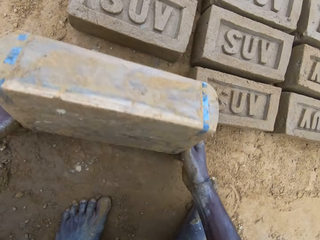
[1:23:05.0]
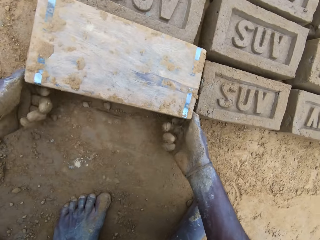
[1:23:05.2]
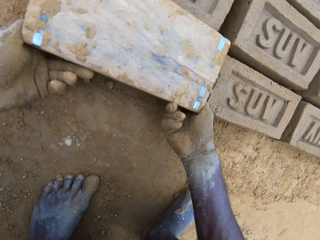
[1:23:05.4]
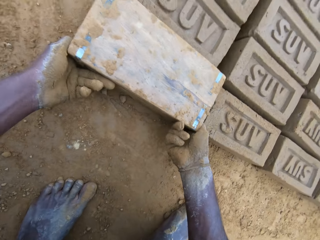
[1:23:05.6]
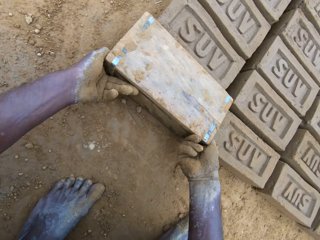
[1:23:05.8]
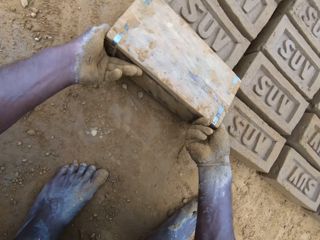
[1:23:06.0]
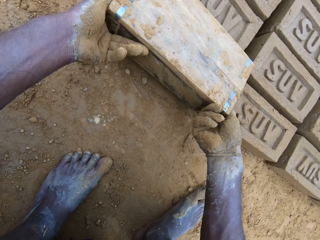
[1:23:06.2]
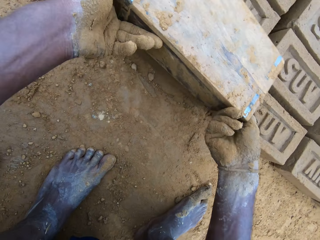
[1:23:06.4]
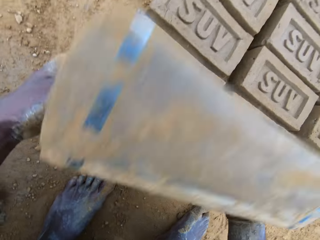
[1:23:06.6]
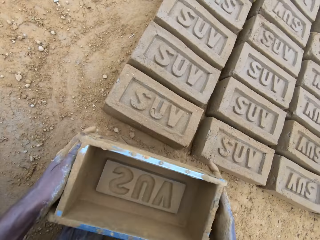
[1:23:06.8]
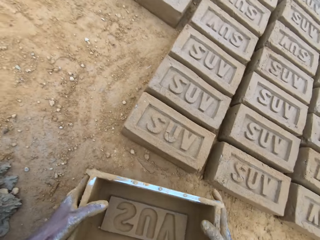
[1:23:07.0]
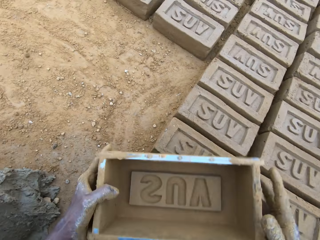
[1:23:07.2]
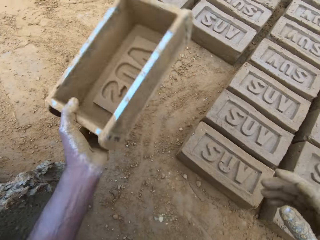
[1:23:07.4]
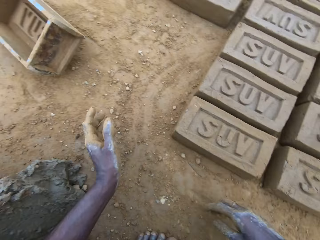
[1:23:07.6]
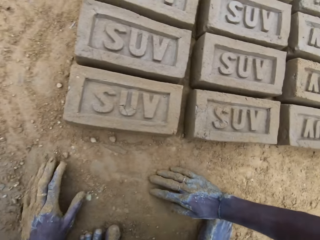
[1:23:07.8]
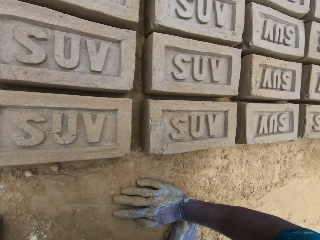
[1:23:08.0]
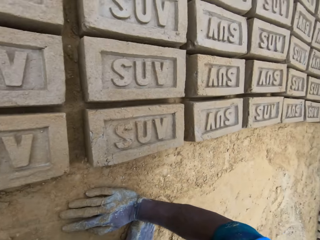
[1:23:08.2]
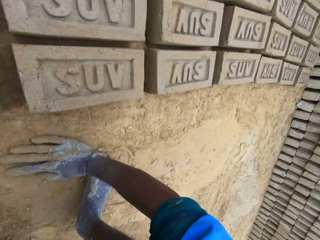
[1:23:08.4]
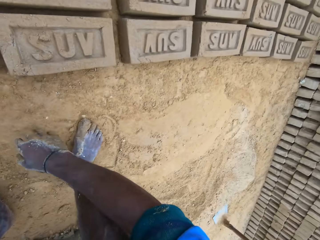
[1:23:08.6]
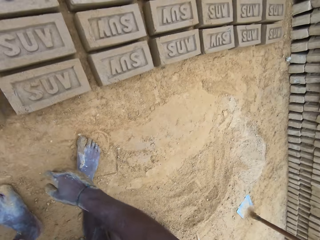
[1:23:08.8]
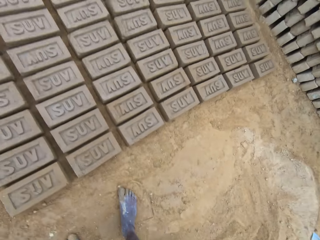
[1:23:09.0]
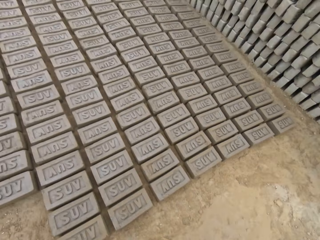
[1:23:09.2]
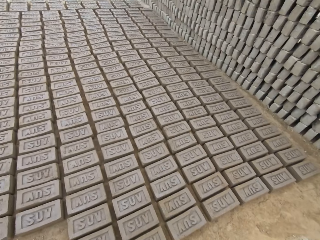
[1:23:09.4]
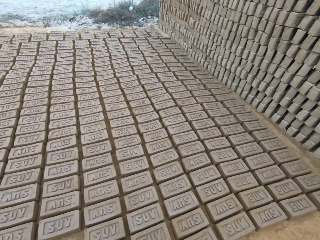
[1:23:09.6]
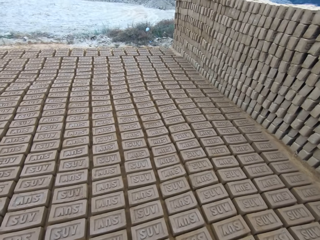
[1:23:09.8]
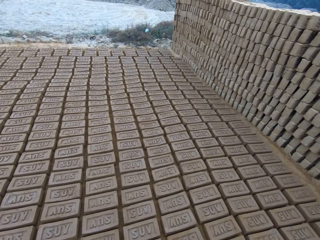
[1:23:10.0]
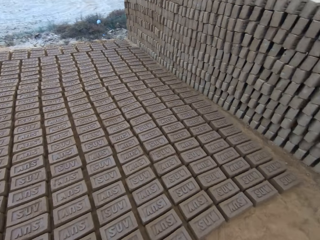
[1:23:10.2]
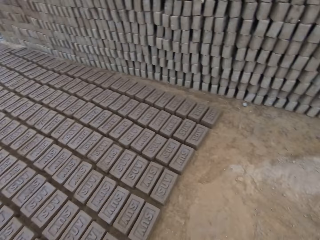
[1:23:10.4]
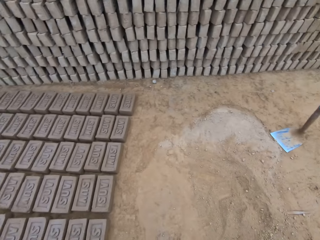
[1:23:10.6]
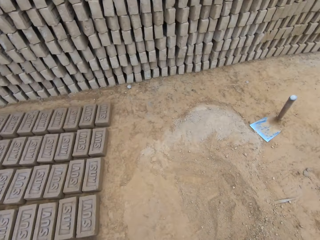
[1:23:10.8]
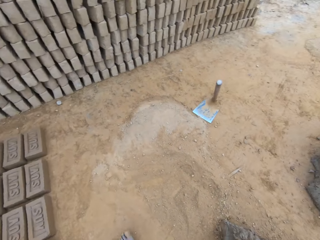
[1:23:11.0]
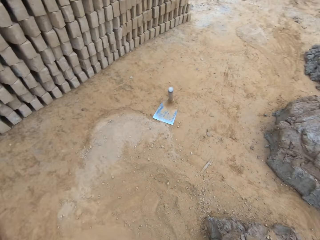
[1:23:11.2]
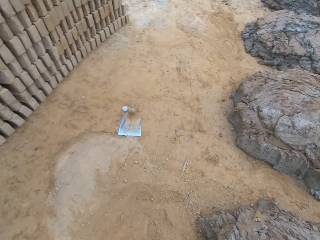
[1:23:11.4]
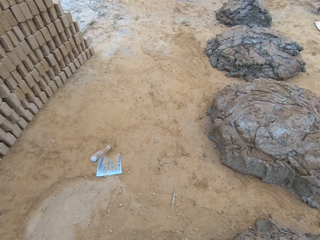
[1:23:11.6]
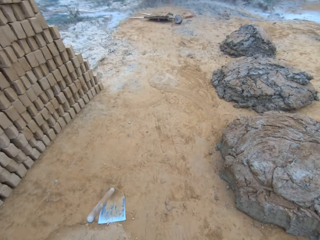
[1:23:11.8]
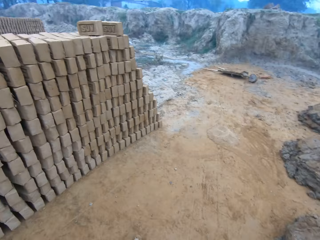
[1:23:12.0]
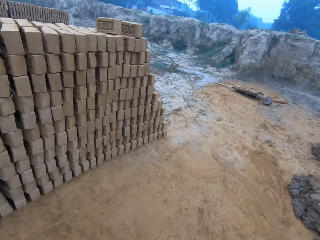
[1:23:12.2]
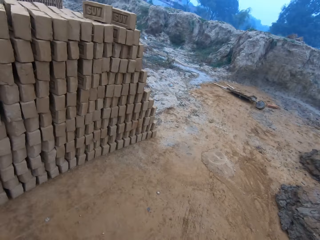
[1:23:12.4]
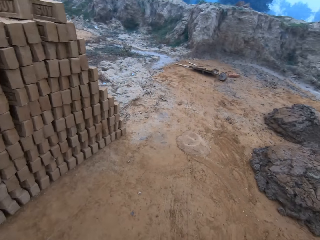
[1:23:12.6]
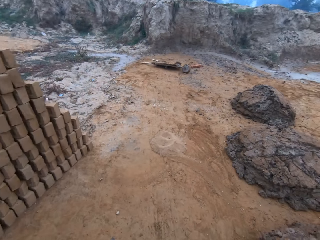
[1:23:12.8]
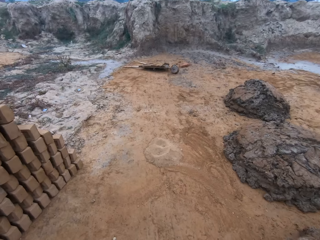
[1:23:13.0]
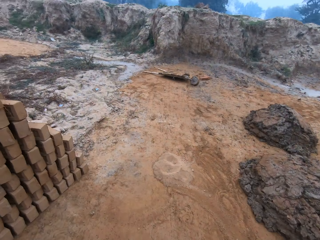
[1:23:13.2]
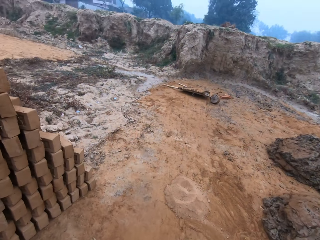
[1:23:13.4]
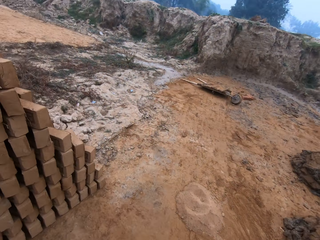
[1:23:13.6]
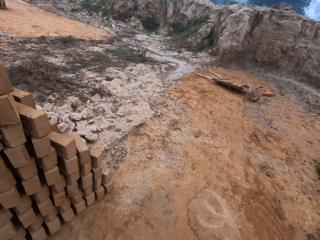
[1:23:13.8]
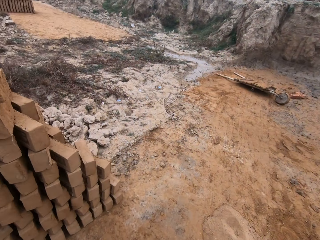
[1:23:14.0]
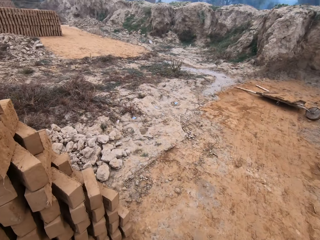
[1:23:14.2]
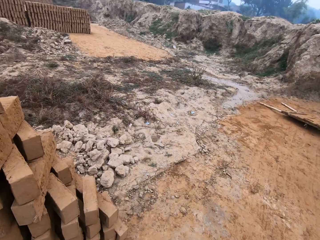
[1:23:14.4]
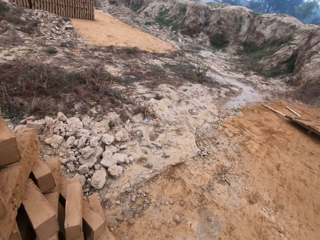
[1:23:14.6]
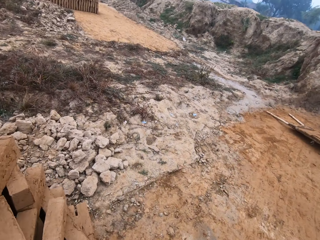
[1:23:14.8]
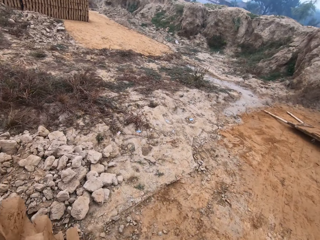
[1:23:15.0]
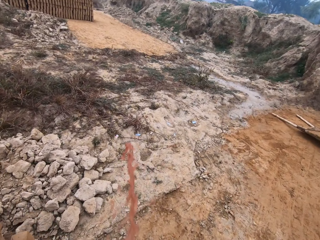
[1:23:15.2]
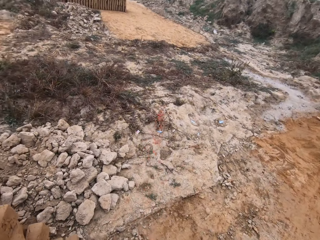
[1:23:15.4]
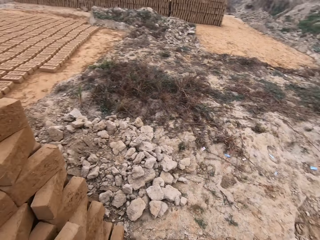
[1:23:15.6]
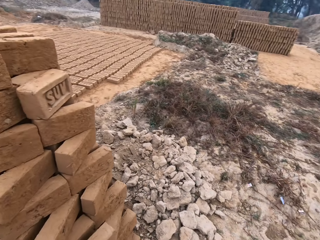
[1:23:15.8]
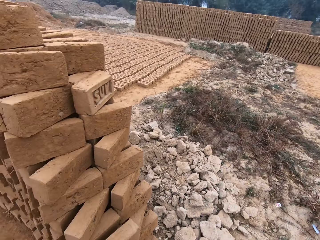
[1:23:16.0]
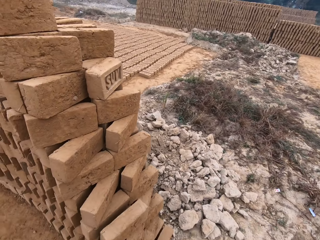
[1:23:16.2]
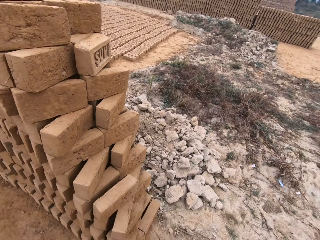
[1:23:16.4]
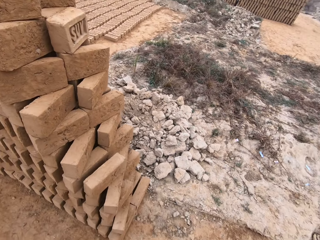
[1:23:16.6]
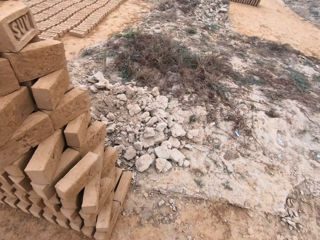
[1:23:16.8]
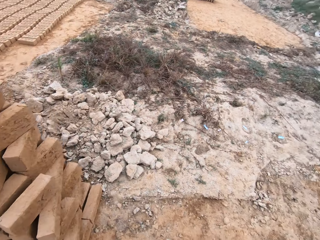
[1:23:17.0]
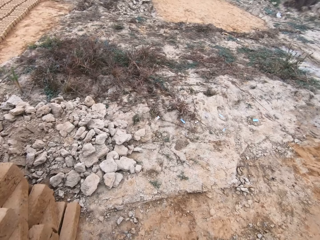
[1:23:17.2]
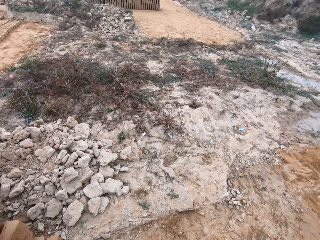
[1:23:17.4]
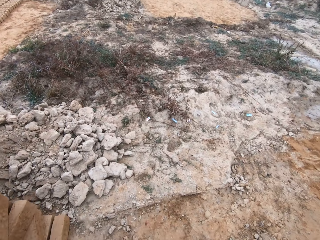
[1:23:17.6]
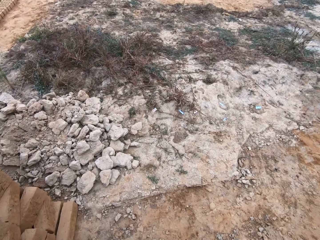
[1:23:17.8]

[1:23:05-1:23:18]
The camera wearer puts down the brick. They remove the brick mold. They drop the brick mold on the ground. They stand up. They walk around the brickyard. They look around. They walk. They spit on the floor.

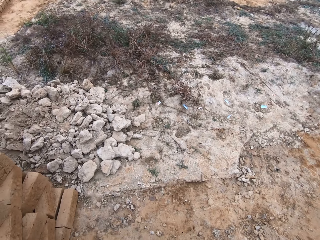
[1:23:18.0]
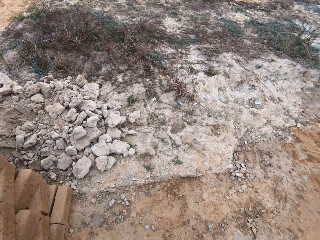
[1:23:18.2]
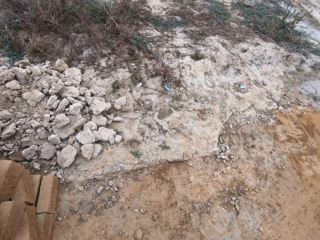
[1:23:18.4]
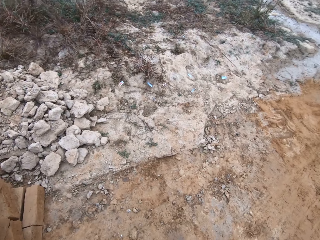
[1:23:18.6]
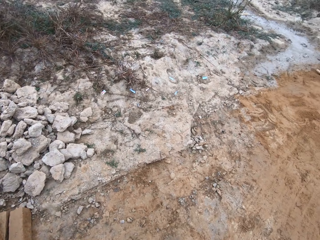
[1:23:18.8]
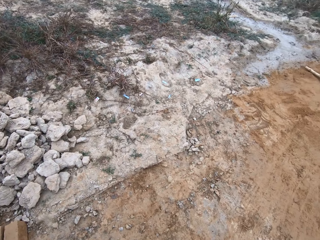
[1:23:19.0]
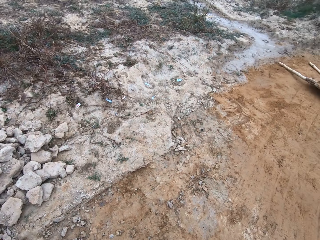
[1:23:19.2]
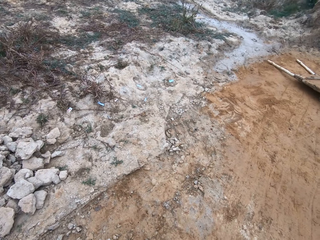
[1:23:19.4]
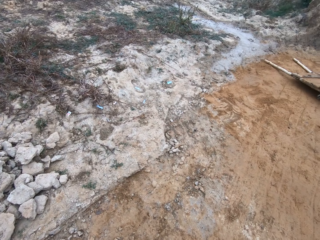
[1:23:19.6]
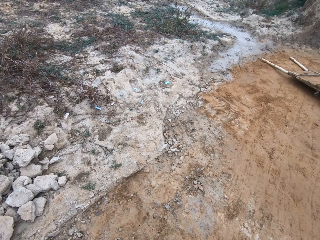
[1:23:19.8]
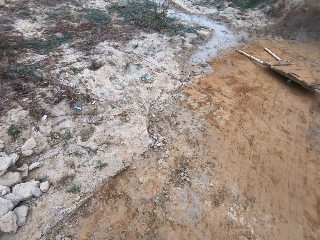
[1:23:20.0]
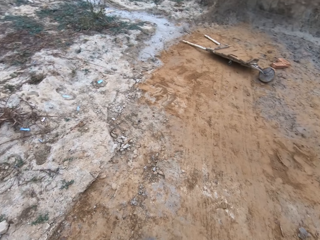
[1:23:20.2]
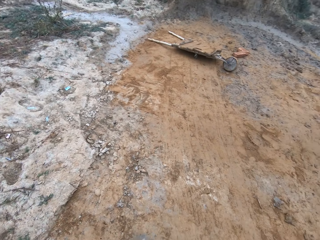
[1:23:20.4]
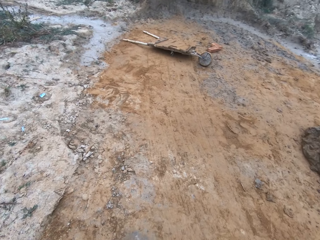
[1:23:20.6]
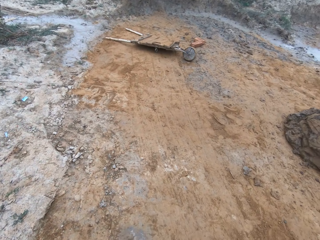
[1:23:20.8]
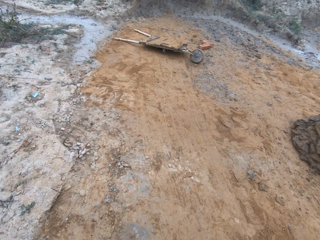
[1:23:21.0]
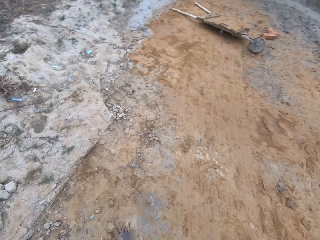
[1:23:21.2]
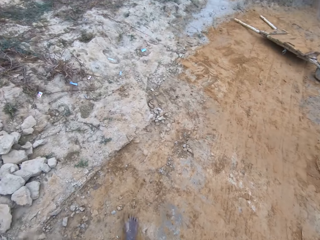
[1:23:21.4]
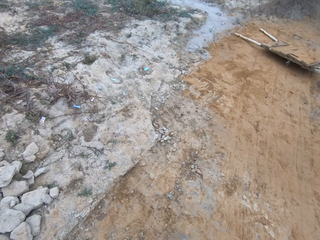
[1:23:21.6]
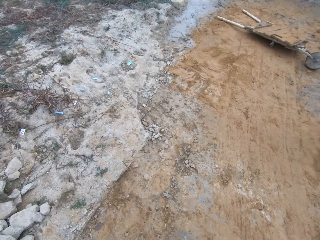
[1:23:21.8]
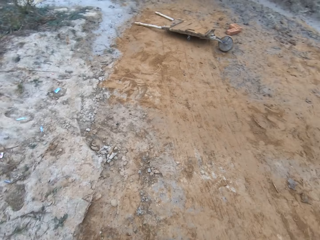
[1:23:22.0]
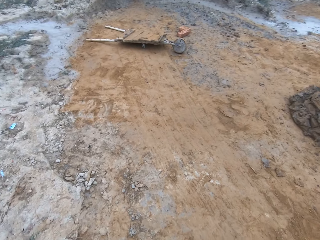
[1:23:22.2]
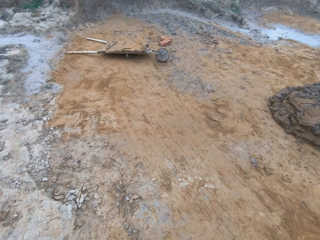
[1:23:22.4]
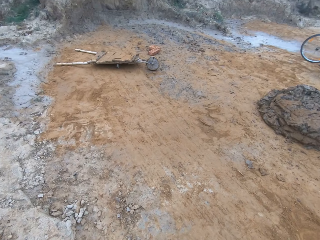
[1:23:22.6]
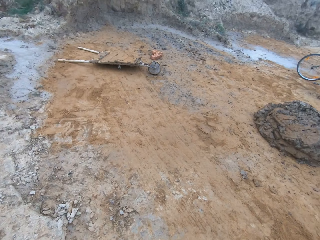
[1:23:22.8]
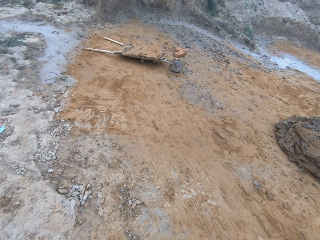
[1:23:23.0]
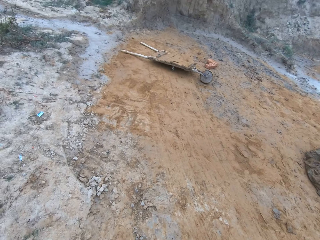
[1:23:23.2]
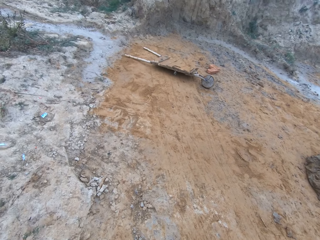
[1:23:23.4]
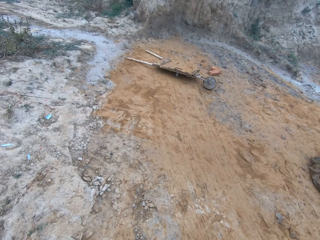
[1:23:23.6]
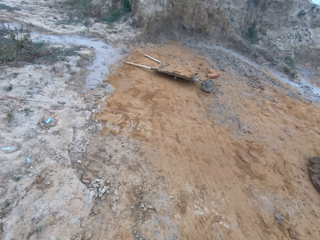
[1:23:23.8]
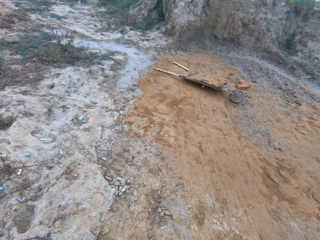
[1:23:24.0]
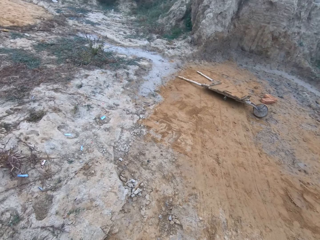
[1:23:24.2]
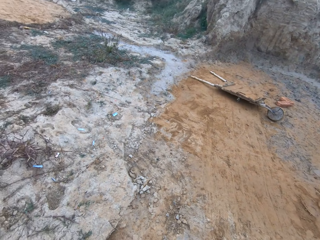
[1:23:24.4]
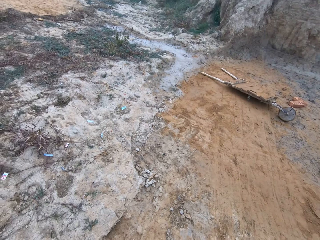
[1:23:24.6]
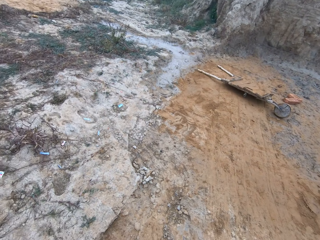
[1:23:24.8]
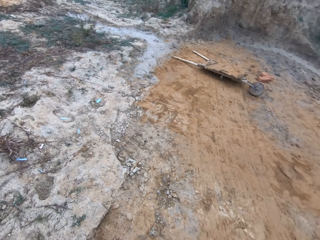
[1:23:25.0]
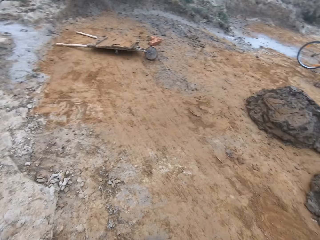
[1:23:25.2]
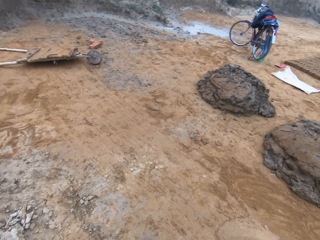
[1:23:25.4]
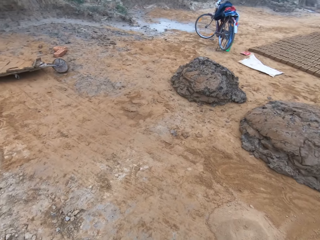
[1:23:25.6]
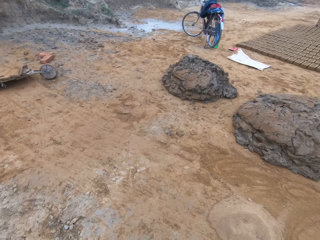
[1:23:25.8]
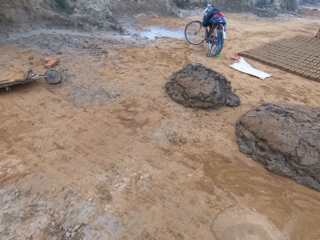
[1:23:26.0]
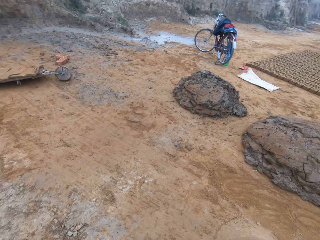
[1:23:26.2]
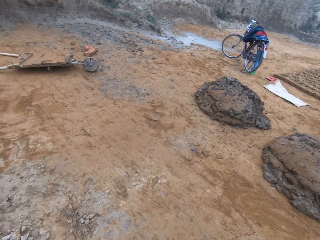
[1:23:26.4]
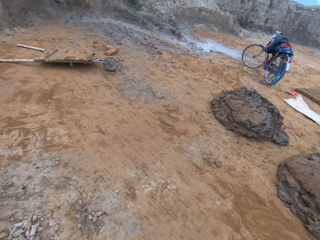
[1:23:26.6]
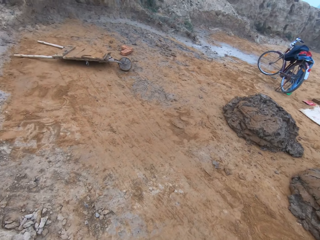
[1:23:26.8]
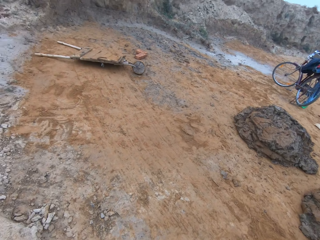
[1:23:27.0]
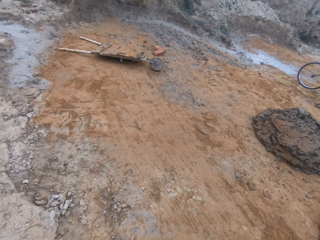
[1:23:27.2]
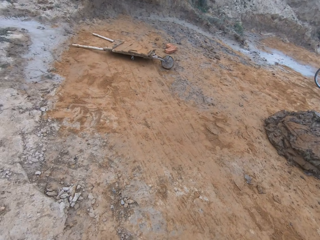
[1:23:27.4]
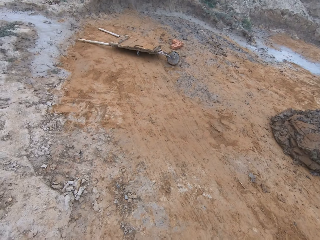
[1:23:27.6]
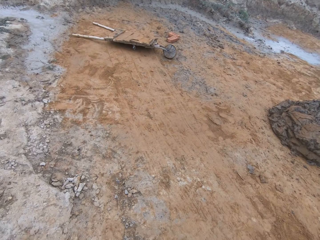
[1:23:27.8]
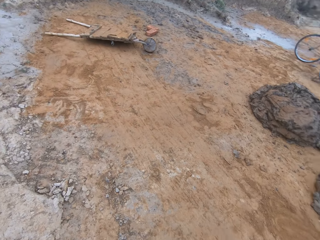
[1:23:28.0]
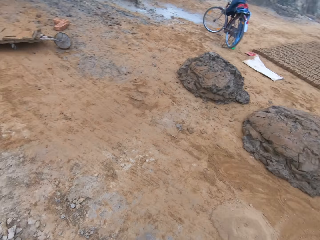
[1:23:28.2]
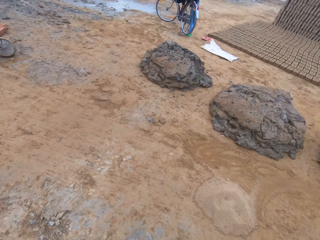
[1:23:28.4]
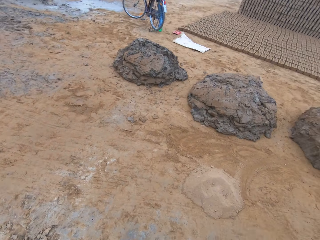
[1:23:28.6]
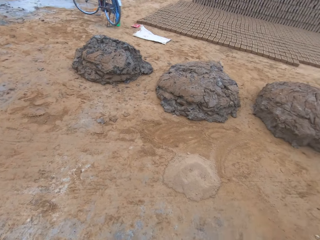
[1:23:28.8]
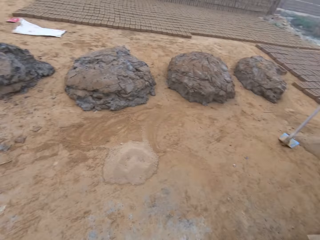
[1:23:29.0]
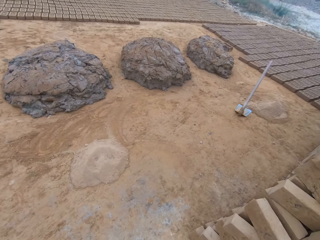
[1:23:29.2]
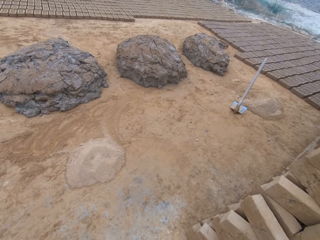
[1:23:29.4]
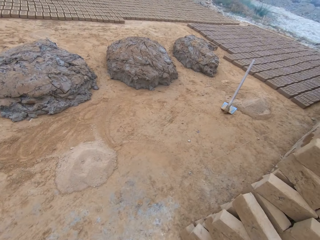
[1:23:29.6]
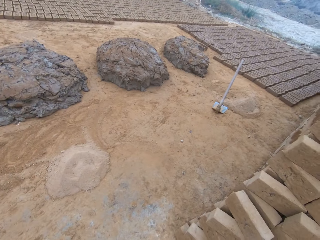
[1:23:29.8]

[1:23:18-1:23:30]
The camera wearer stops walking. They look around.
